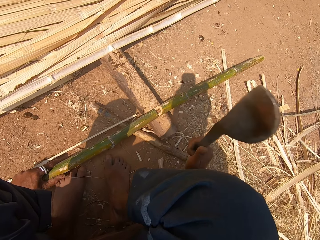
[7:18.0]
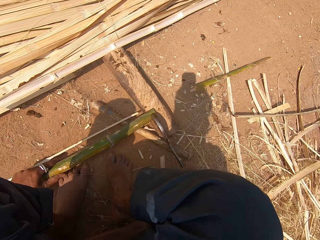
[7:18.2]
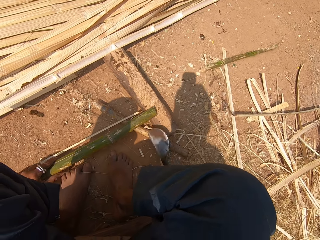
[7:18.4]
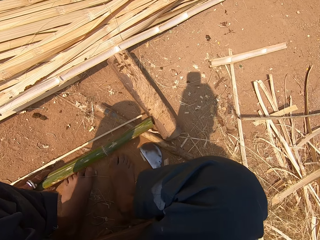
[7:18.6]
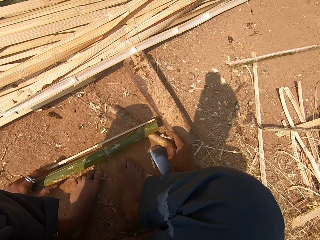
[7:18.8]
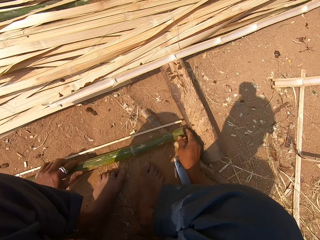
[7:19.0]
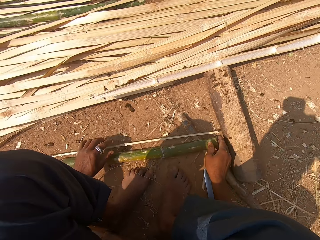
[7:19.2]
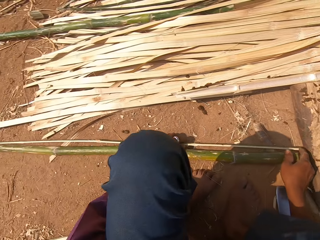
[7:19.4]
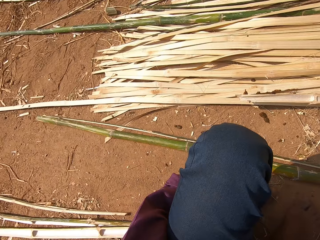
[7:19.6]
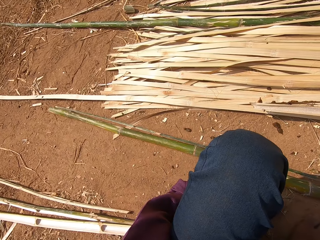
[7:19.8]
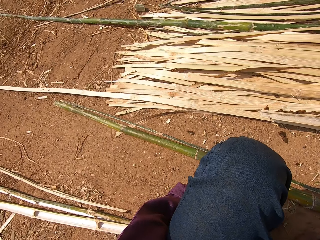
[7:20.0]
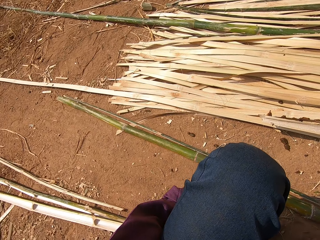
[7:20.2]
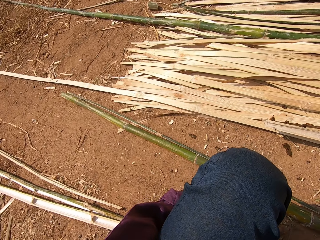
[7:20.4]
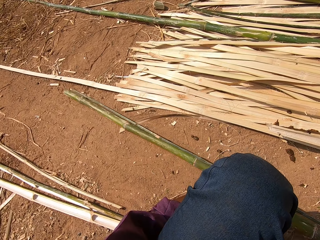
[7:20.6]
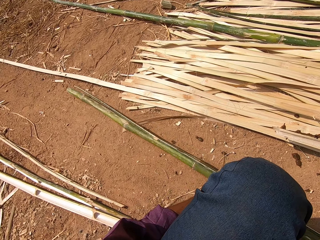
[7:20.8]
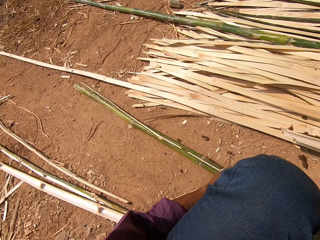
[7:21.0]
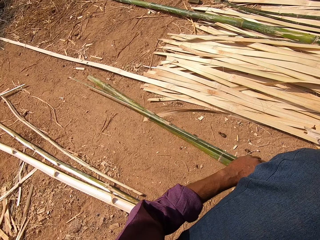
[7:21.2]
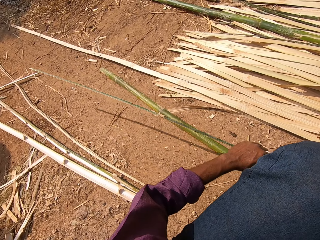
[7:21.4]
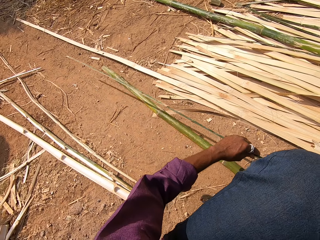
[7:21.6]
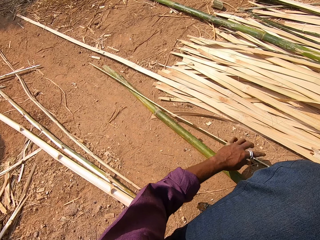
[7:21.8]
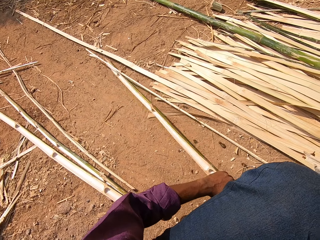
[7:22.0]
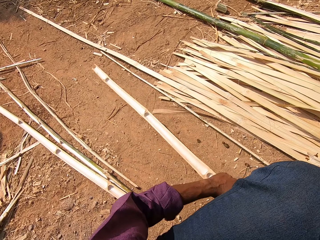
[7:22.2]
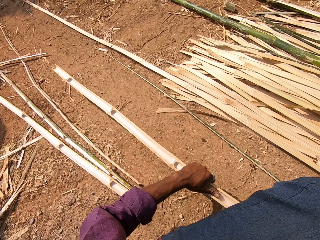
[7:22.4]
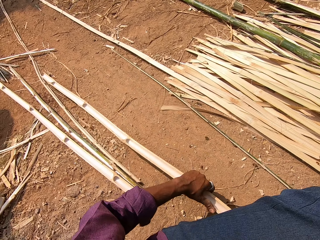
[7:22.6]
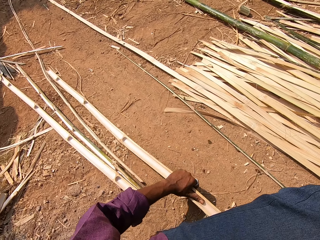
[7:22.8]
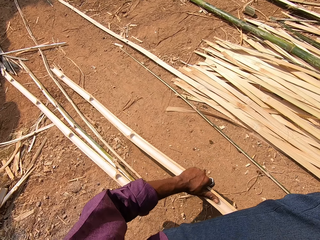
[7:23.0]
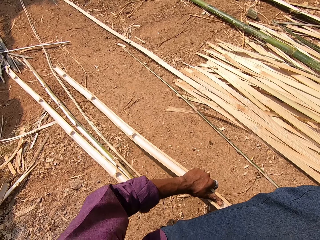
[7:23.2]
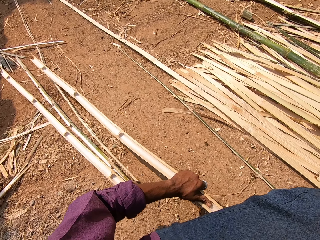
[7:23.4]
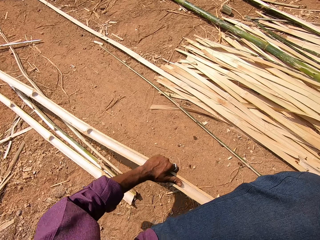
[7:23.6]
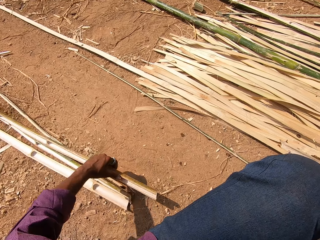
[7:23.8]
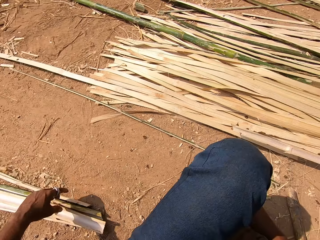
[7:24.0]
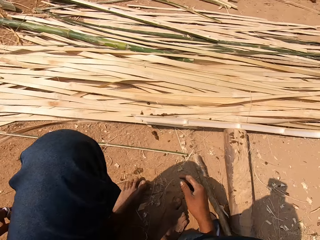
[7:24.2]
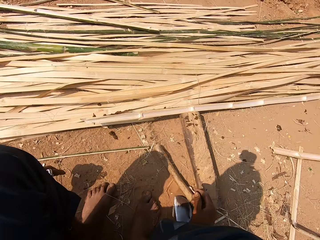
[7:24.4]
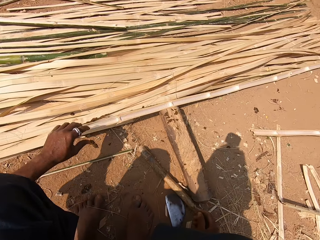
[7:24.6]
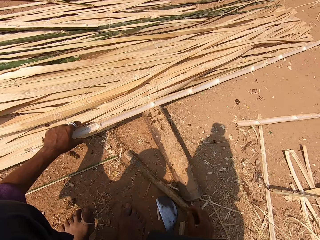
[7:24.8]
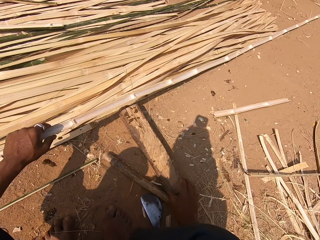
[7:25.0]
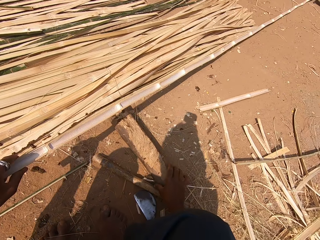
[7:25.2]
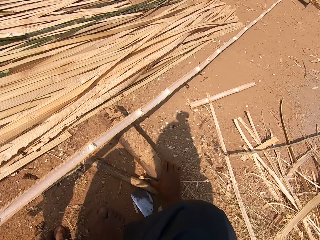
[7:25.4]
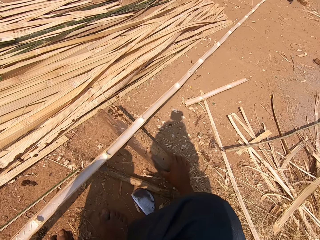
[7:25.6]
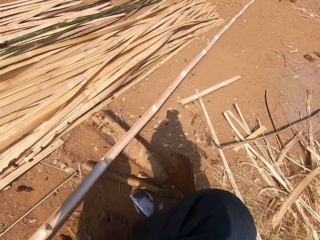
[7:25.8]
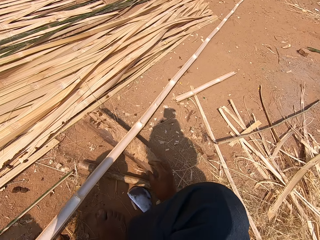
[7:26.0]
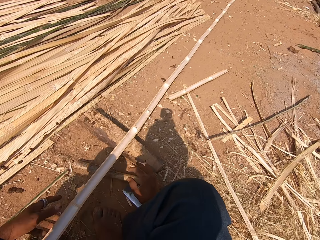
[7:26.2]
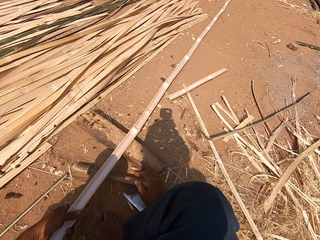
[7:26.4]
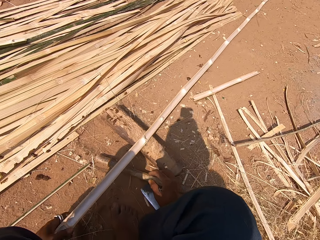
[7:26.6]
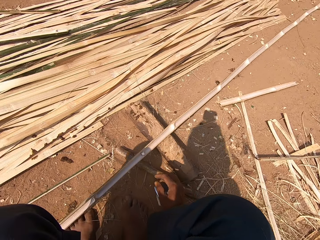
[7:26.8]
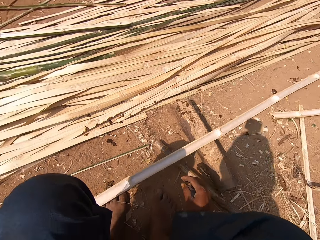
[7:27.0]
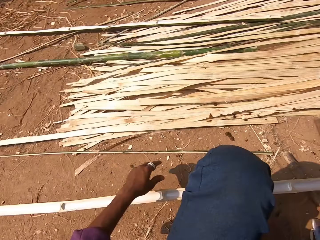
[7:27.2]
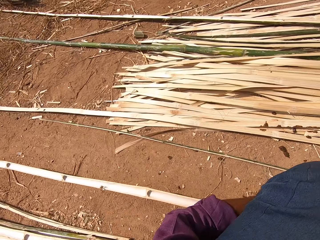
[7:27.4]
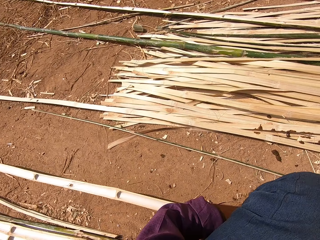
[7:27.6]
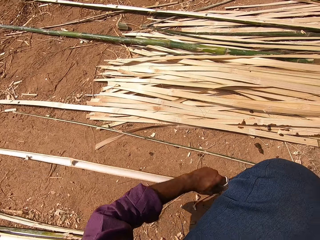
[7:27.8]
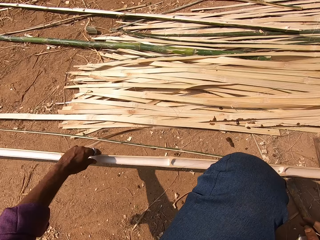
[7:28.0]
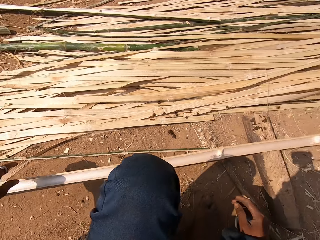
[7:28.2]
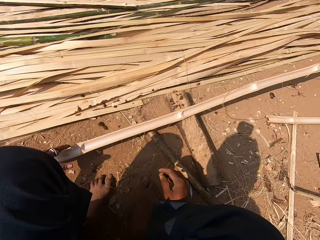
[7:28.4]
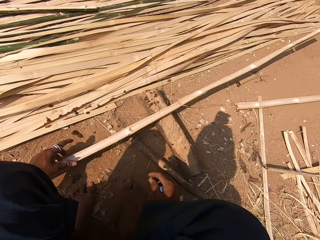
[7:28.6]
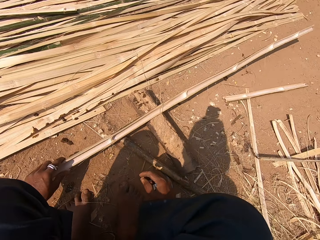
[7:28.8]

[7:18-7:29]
The camera wearer puts down the machete. They touch the bamboo stick and measure the bamboo stick. They put the bamboo stick on the ground. They put the bamboo stick aside. They pick up the bamboo stick. They pull the bamboo stick. They move the log.

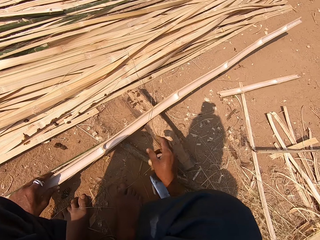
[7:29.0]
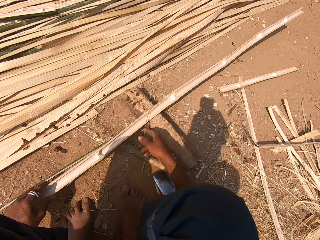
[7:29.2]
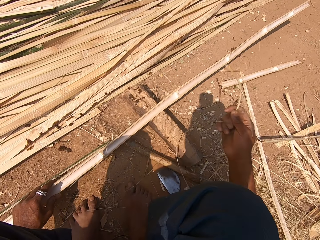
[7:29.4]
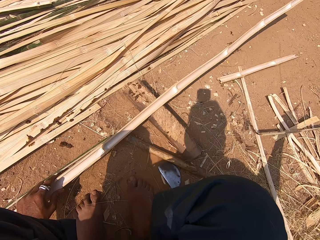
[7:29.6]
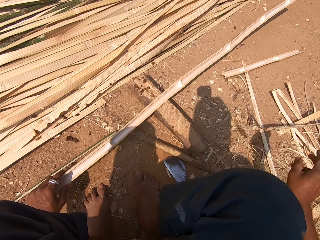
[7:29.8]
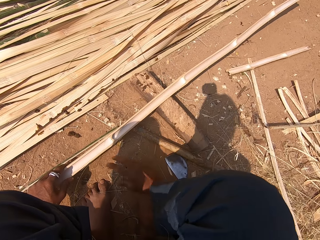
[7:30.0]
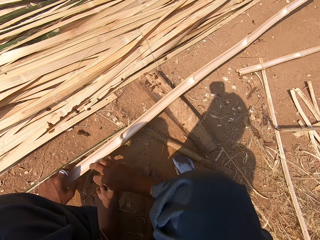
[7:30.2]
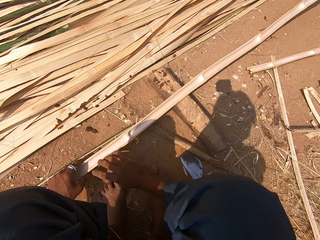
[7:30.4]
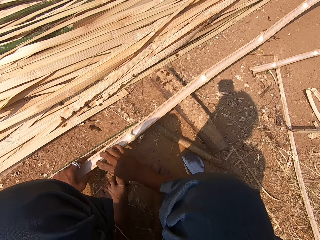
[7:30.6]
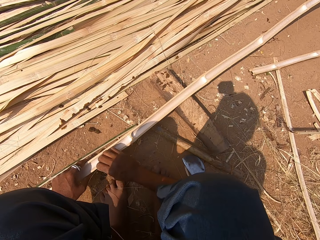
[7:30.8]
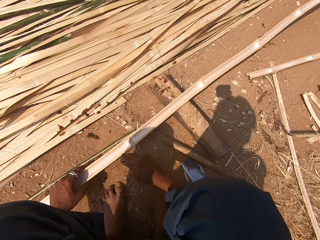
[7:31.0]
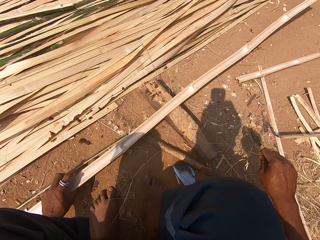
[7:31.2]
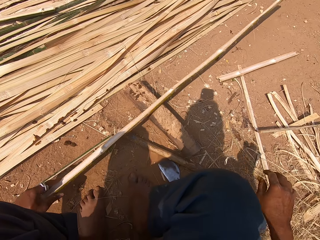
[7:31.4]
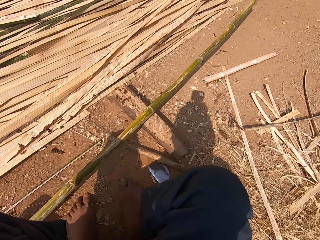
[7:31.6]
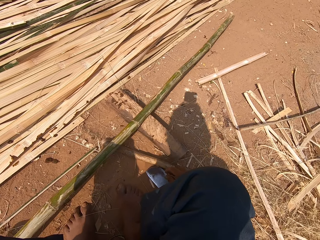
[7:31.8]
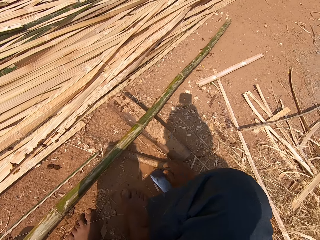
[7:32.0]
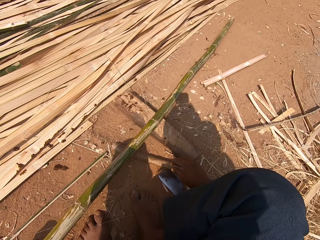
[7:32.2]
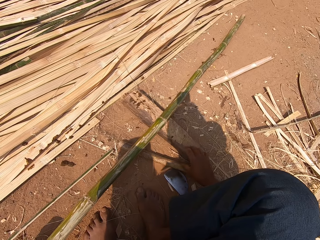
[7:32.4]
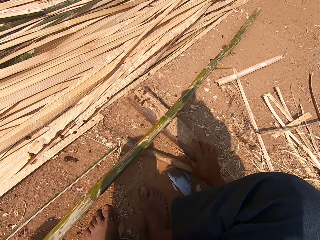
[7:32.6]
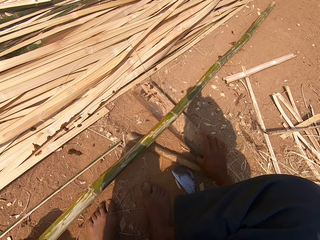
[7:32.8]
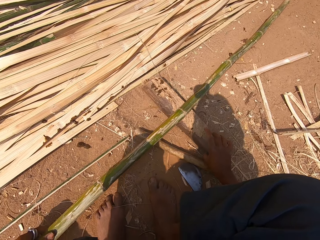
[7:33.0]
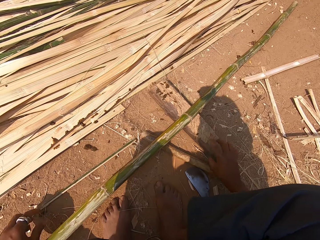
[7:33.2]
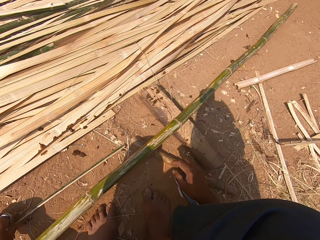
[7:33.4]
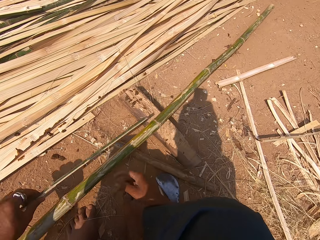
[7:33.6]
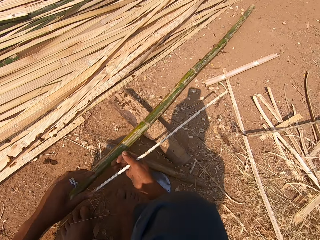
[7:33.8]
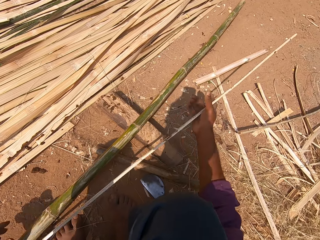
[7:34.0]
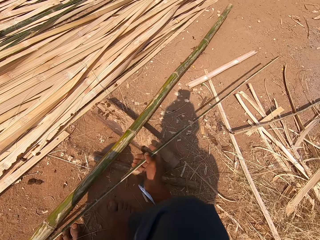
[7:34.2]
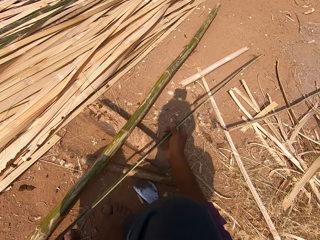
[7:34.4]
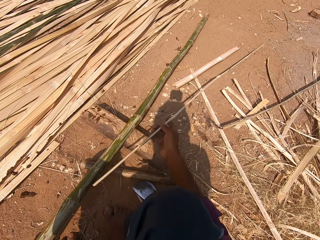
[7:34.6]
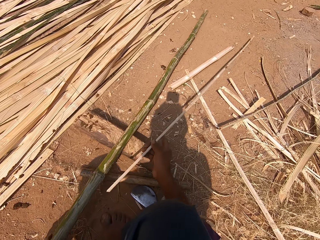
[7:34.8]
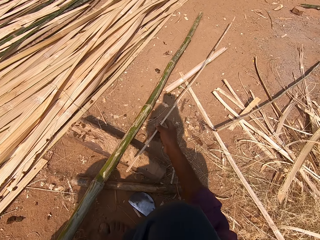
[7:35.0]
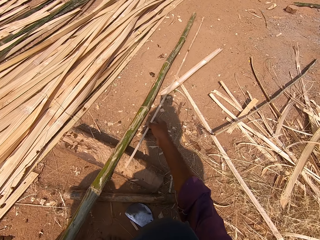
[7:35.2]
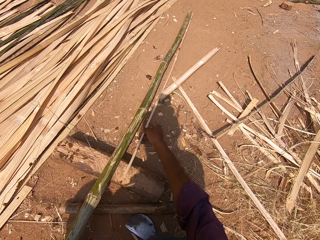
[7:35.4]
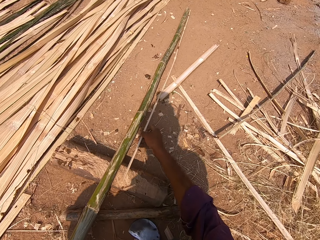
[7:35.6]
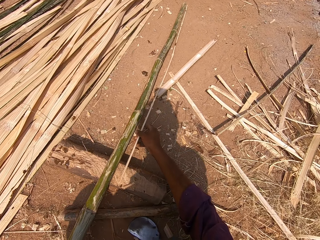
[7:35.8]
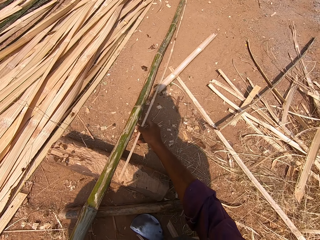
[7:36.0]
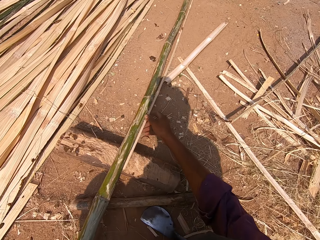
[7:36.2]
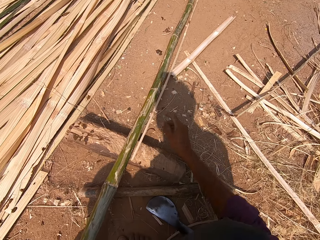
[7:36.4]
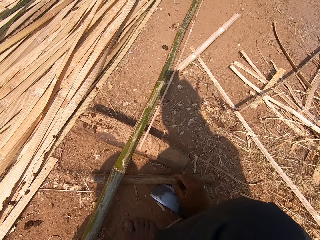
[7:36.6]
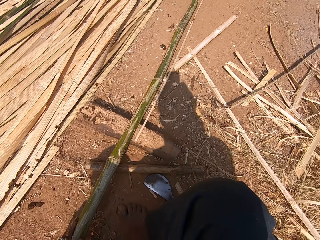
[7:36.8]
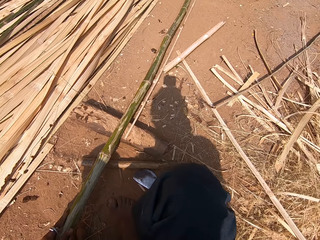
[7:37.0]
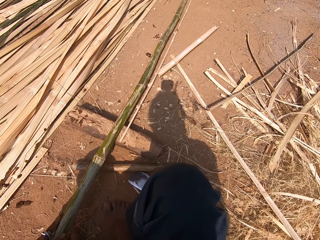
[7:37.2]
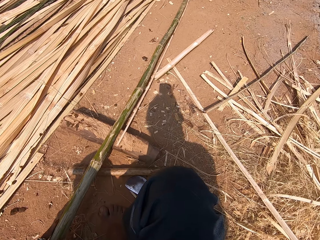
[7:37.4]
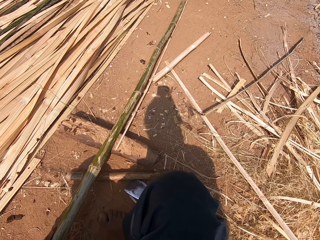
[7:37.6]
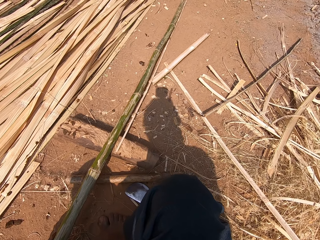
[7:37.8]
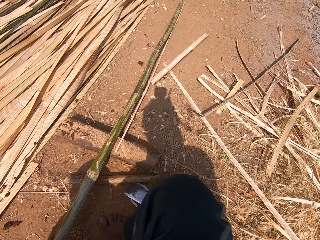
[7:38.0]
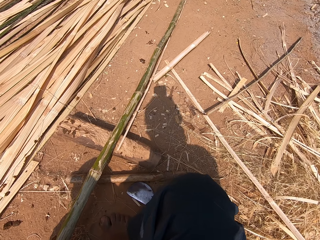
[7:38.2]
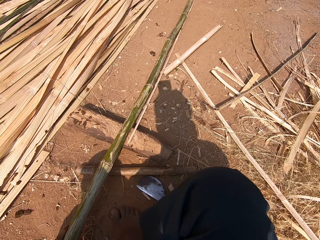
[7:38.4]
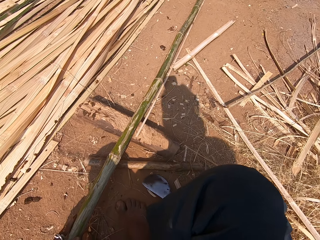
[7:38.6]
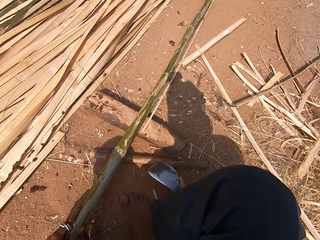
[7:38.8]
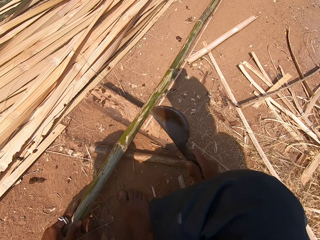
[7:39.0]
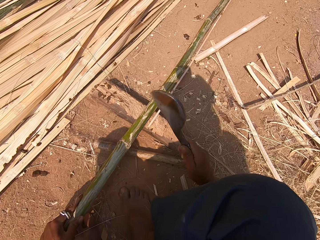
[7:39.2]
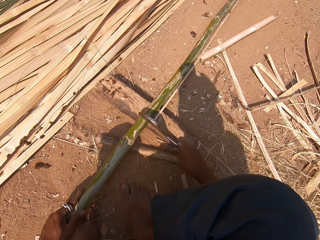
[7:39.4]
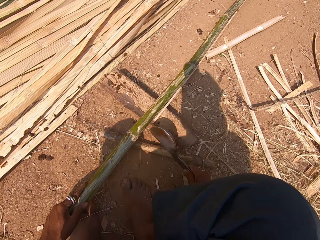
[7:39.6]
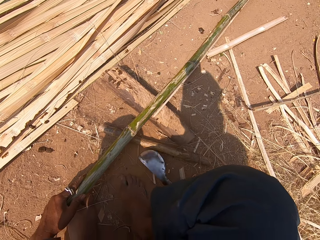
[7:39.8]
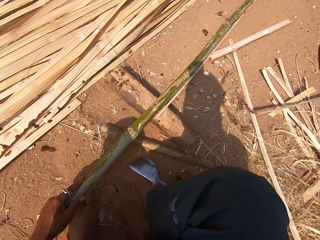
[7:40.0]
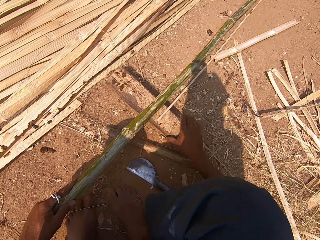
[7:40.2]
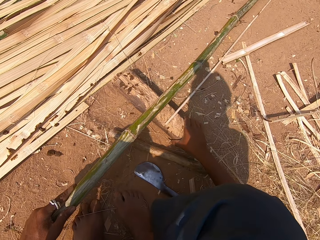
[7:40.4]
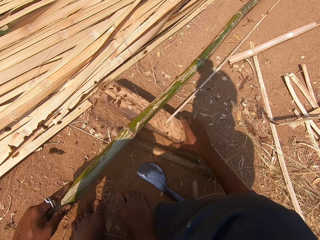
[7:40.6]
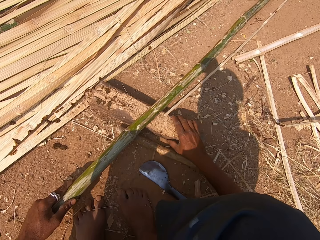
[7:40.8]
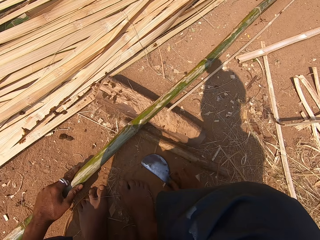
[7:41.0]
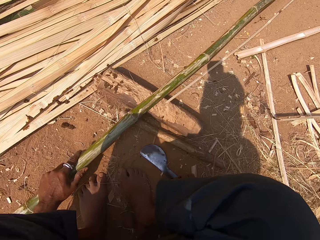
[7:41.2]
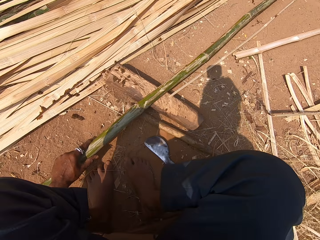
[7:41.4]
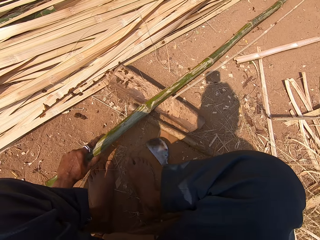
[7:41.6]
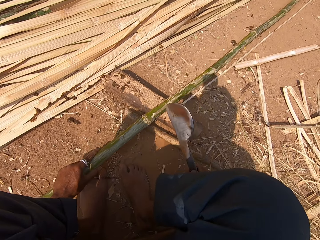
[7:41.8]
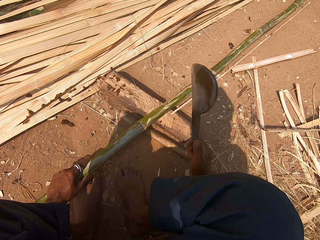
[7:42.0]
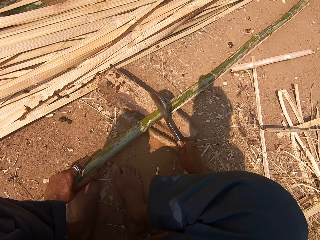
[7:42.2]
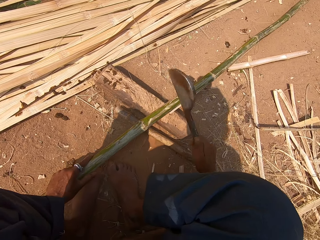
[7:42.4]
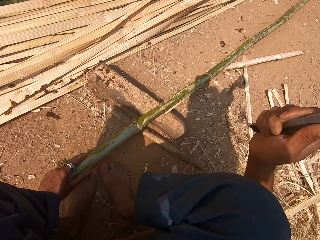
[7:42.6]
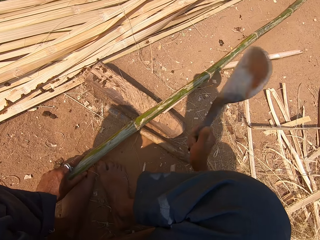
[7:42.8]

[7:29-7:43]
The camera wearer removes bamboo strips from the bamboo stick. They pull the bamboo stick. They touch the log. They take the bamboo stick. They measure the bamboo stick. They touch the machete or tool. They pick up the tool. They put the tool on the bamboo stick. They cut the bamboo stick. They put the tool on the ground. They move the log. They pick up the tool. They cut the bamboo stick with the tool.
